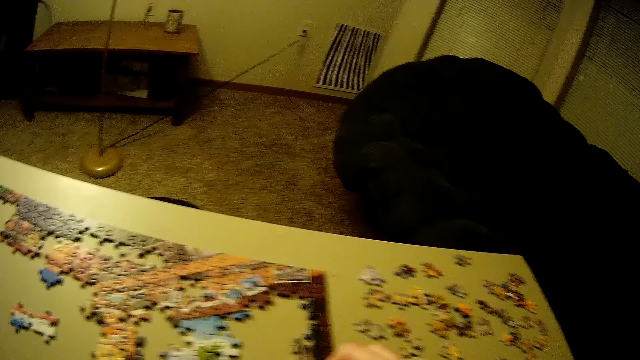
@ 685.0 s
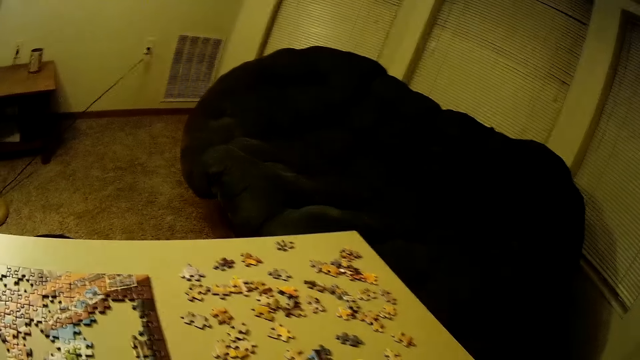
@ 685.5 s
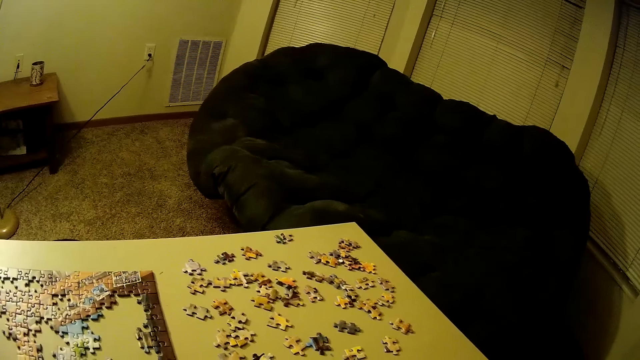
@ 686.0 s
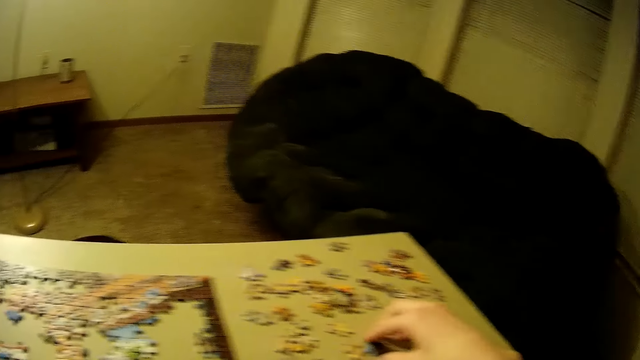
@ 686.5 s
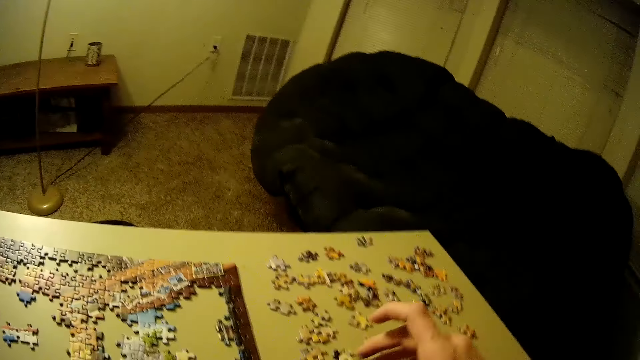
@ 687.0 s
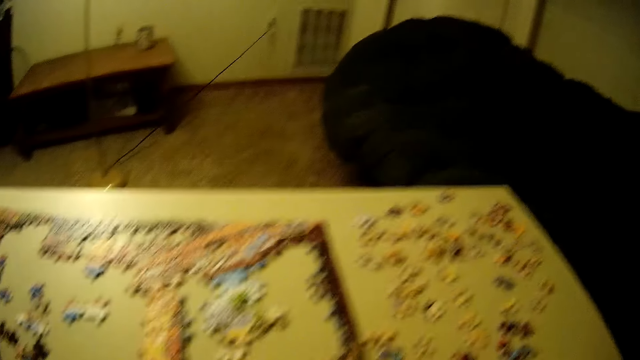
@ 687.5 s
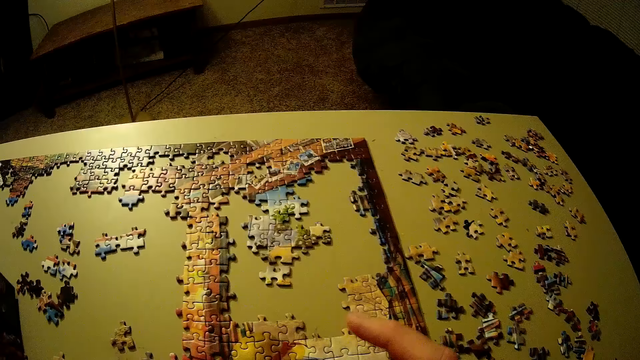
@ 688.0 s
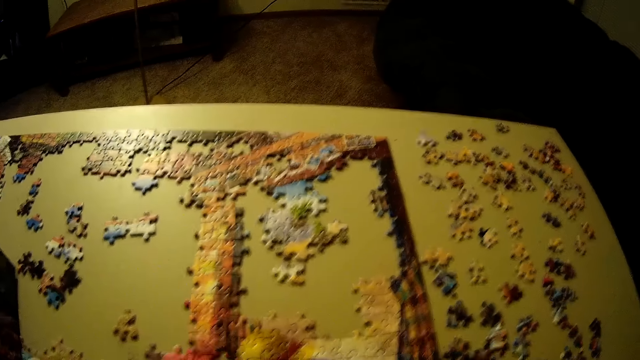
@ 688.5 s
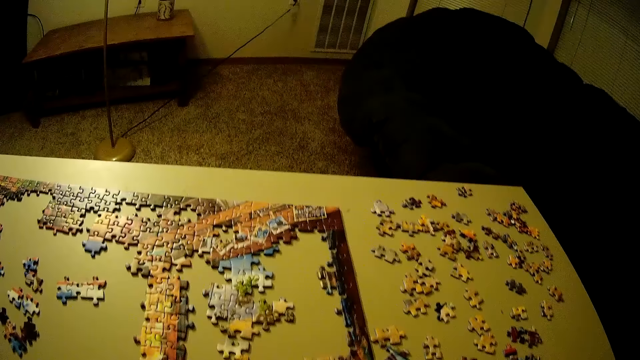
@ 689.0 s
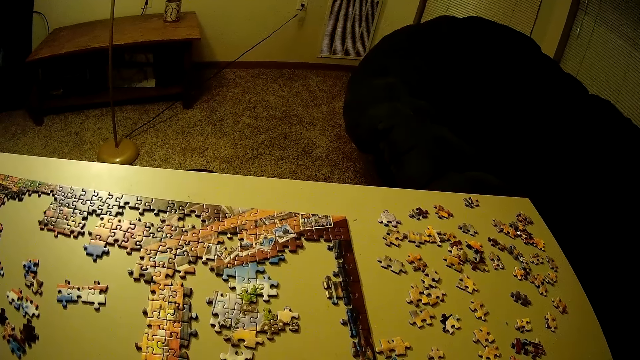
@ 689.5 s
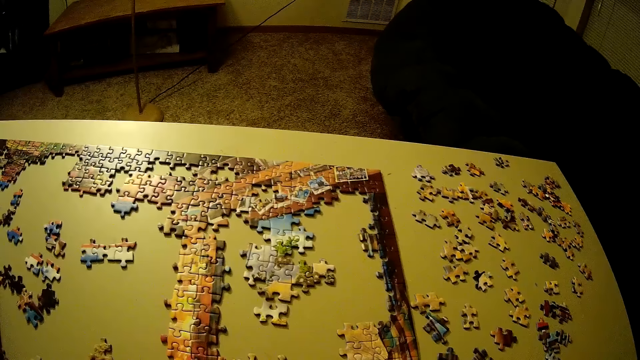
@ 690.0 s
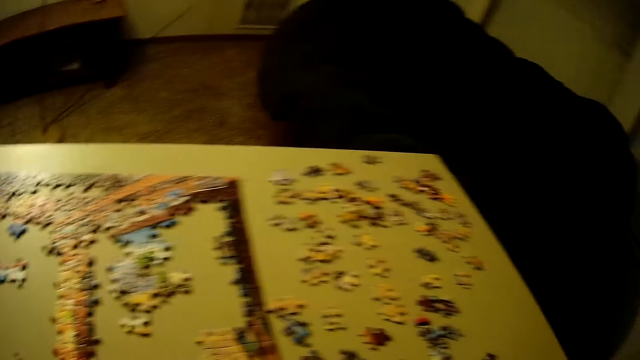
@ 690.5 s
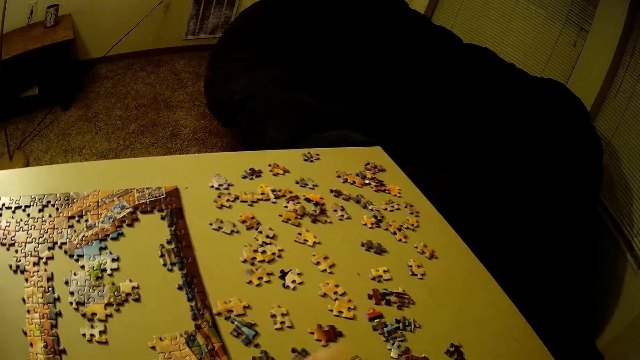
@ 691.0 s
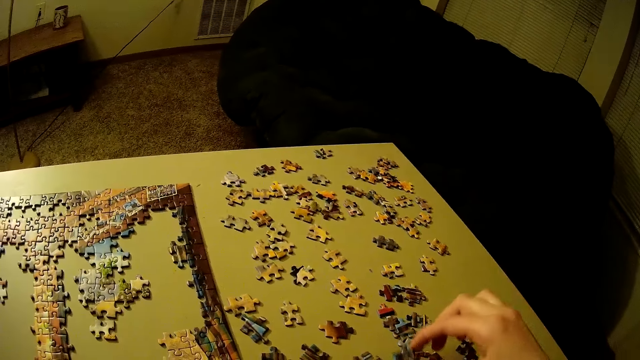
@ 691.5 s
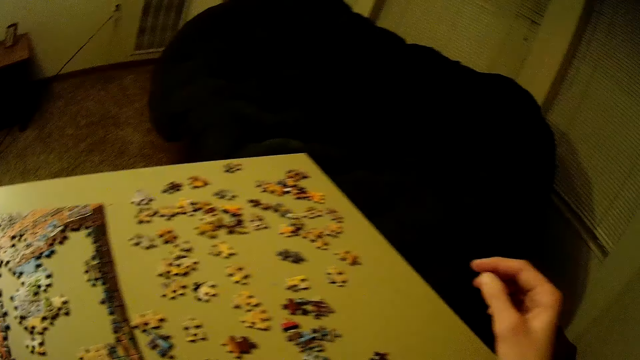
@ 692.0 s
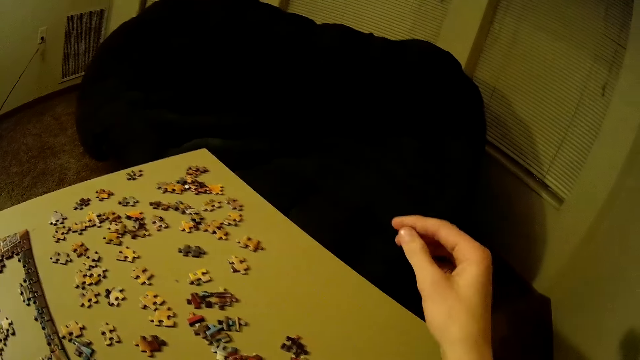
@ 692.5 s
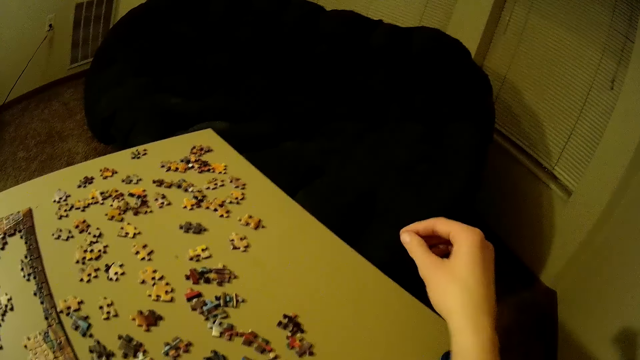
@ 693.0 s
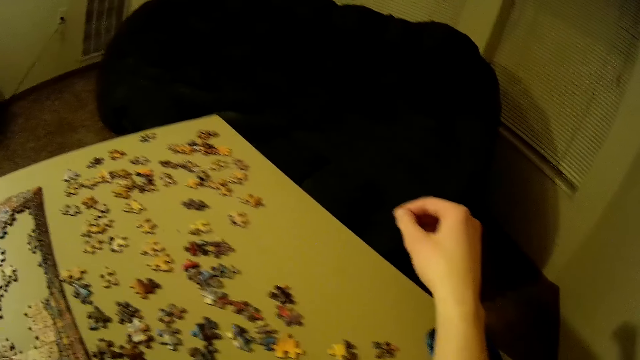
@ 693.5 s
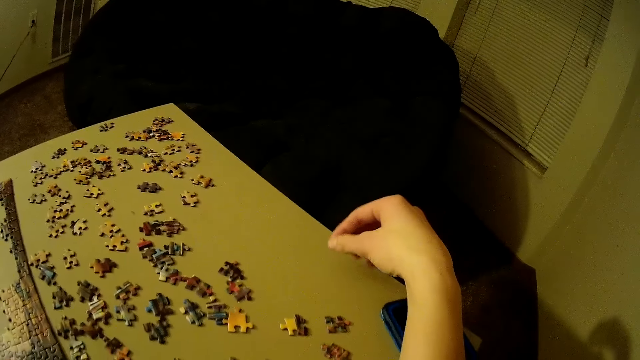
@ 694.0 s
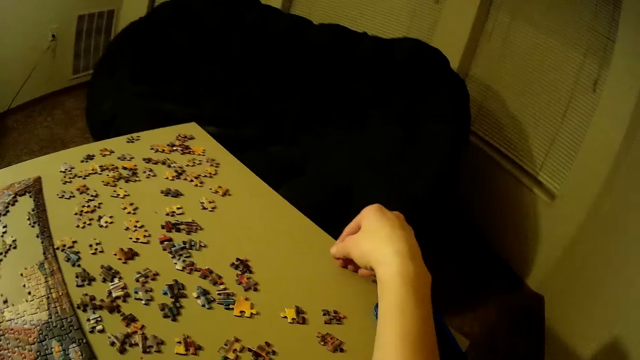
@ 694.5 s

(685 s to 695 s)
The camera wearer touches the puzzle pieces on the table. He looks at the jigsaw puzzle. He puts the puzzle piece on the table. He puts his hand on the table.

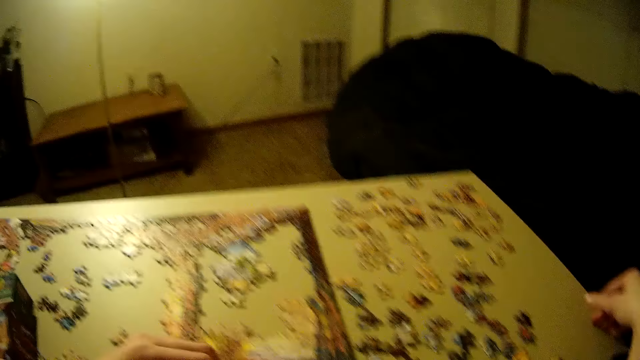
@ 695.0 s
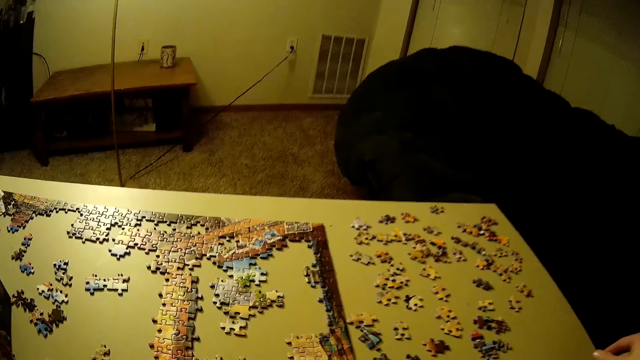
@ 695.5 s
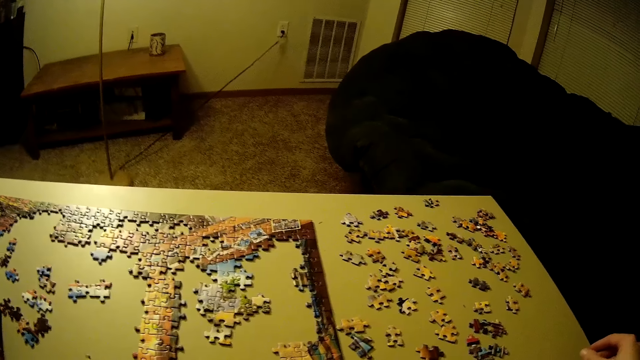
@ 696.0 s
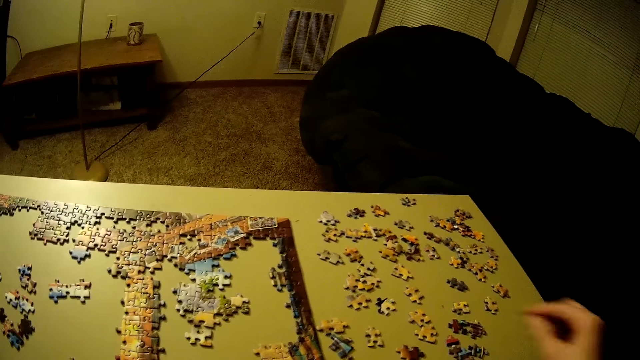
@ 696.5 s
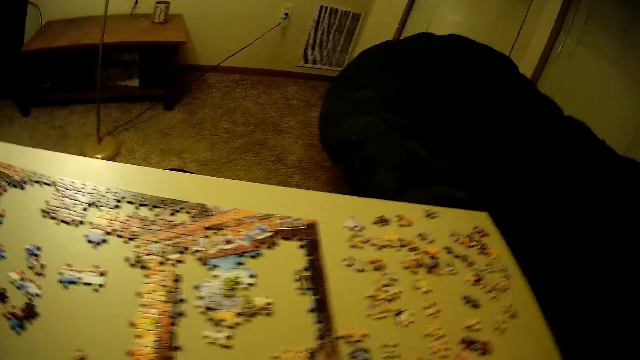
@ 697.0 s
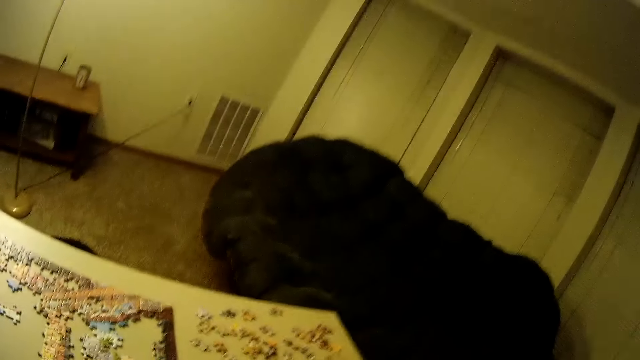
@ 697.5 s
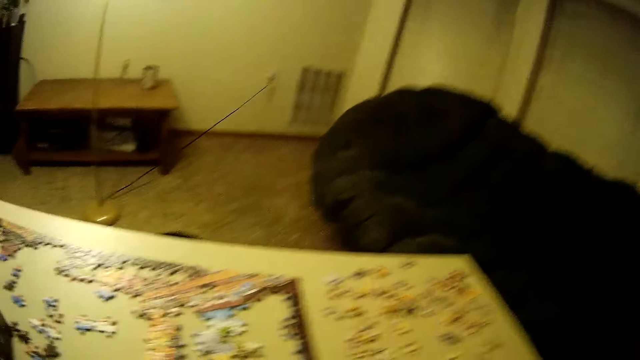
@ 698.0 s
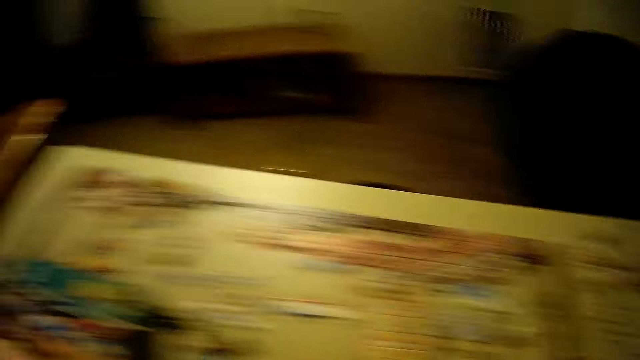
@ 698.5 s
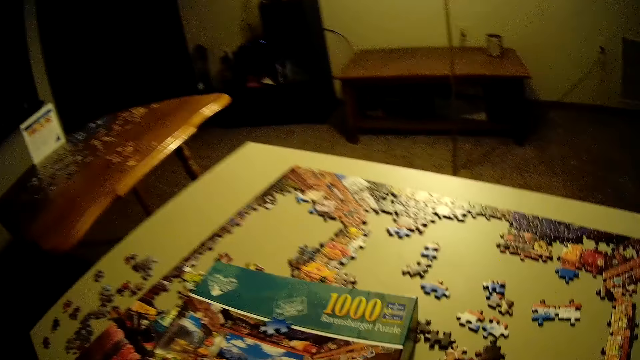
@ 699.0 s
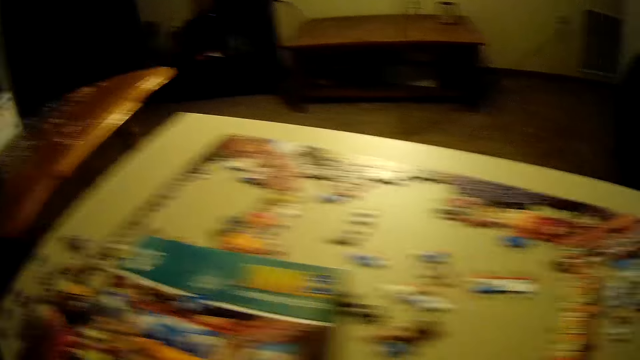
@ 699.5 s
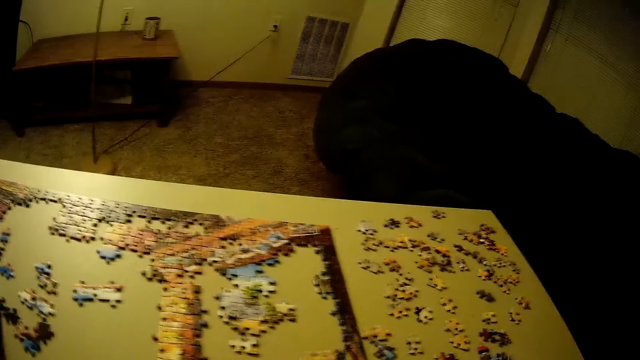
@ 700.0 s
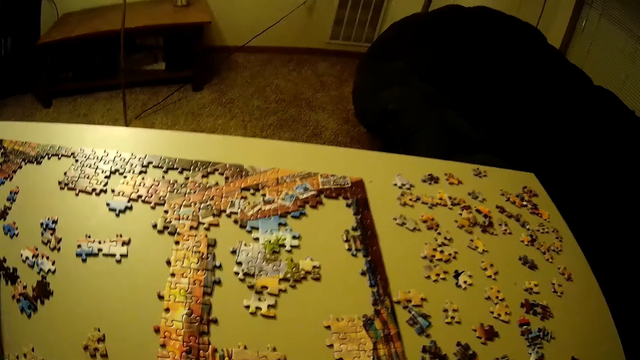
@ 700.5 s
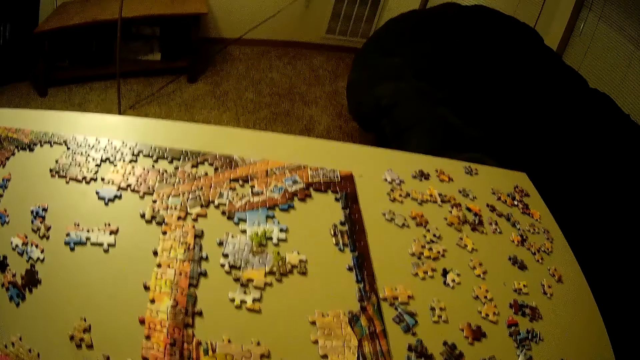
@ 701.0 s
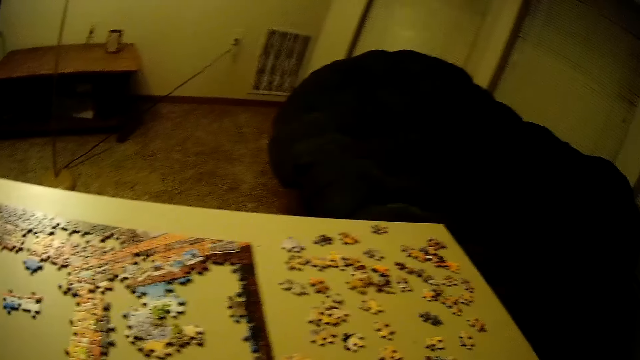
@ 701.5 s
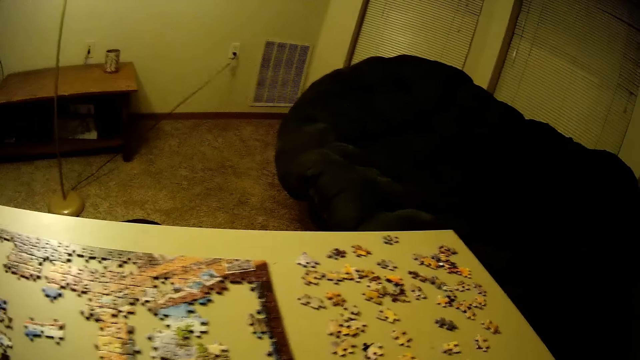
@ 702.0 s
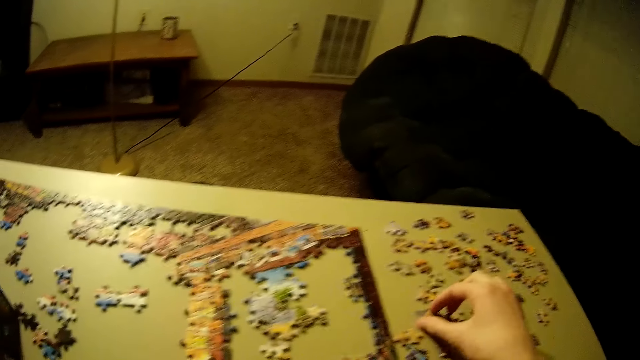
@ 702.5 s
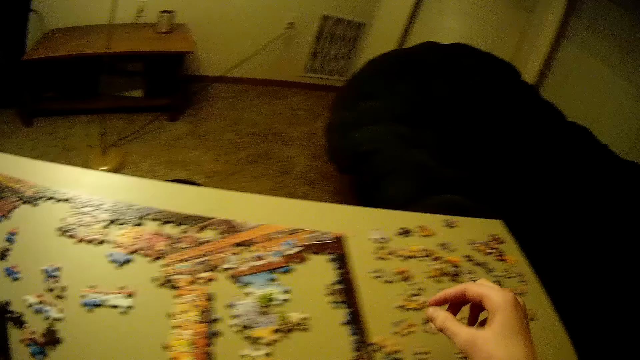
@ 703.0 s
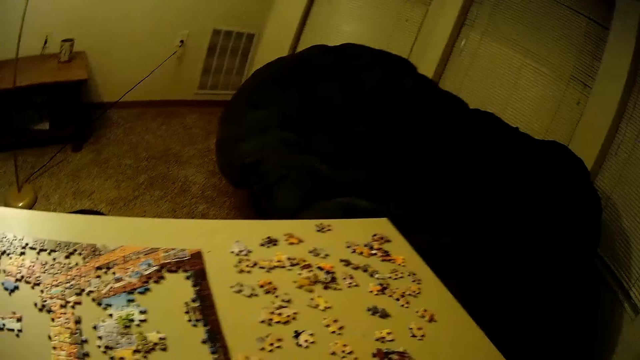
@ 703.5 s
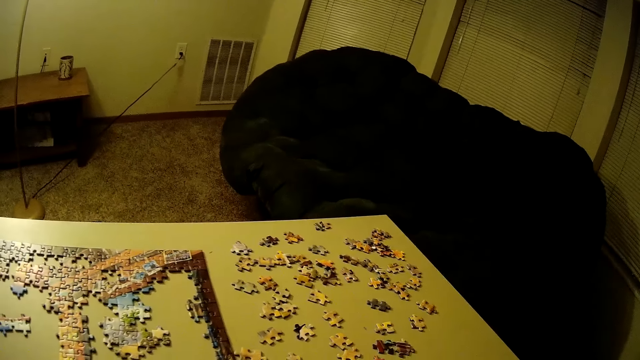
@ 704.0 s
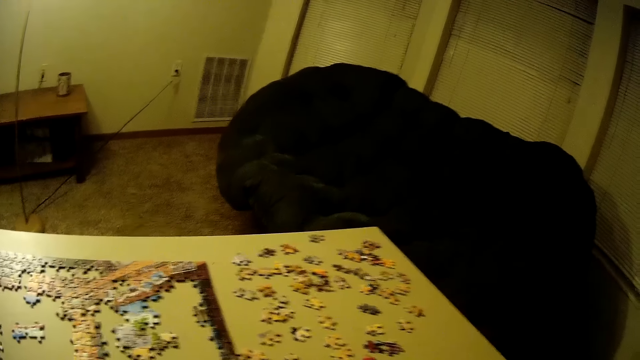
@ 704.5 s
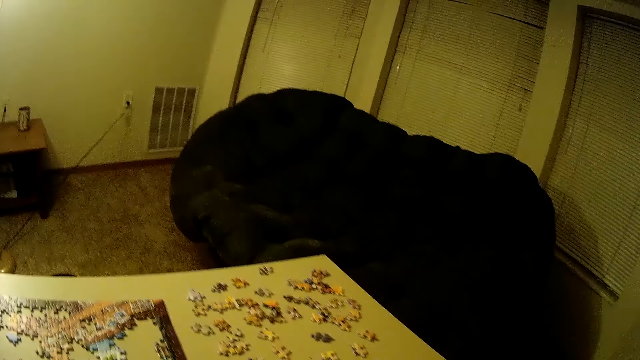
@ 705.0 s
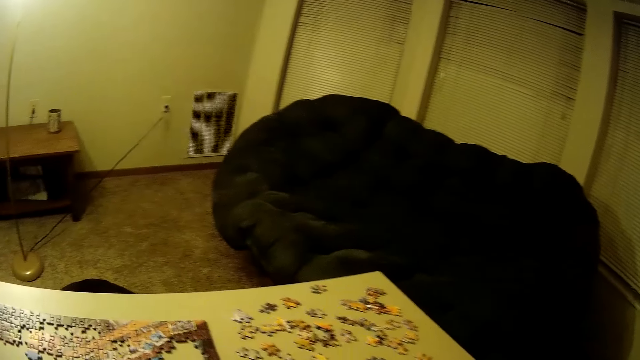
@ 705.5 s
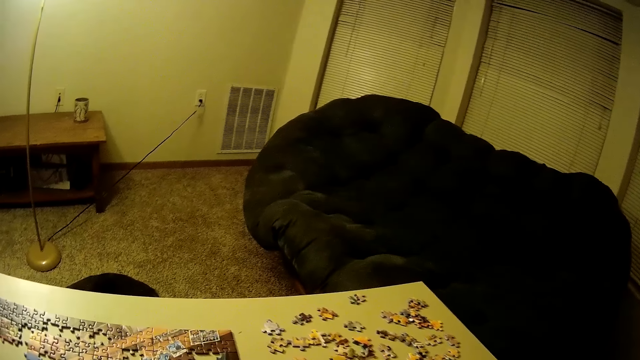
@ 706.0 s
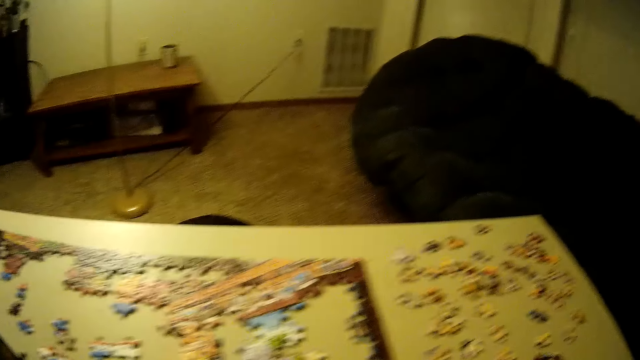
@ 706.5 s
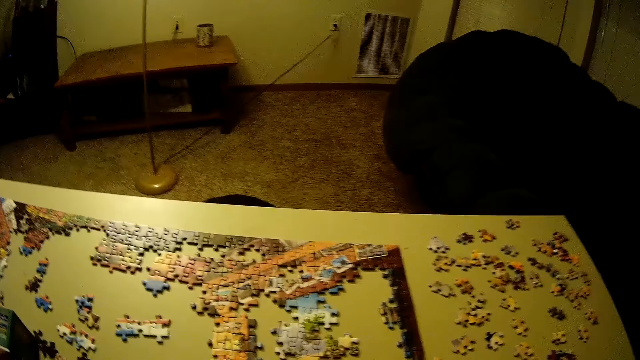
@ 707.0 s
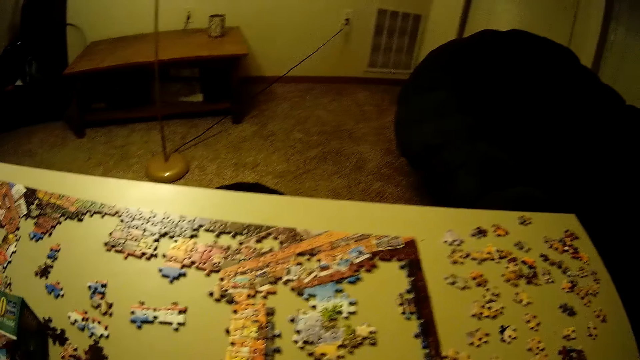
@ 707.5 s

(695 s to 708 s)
The camera wearer looks at the jigsaw puzzle. He lifts his hand from the table. He looks at the jigsaw puzzle. He looks to the other side of the jigsaw puzzle. He looks at the jigsaw puzzle. He touches a puzzle piece. He looks at the puzzle pieces.
